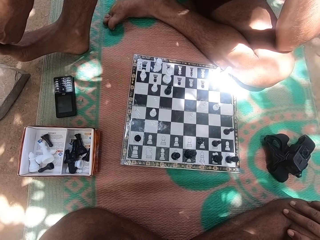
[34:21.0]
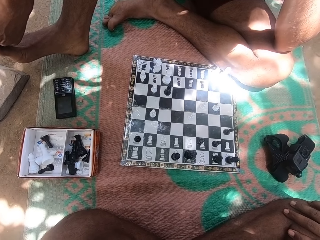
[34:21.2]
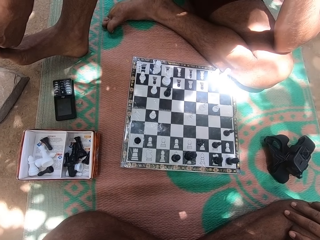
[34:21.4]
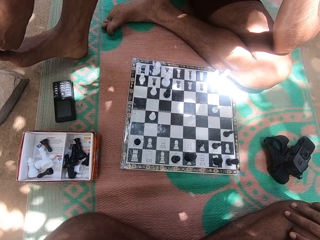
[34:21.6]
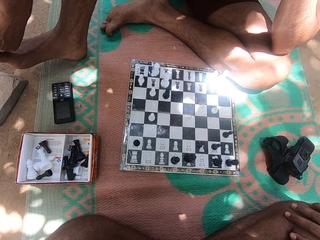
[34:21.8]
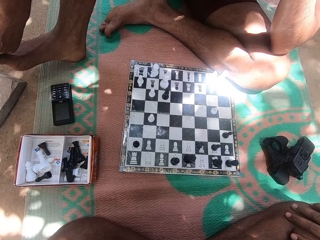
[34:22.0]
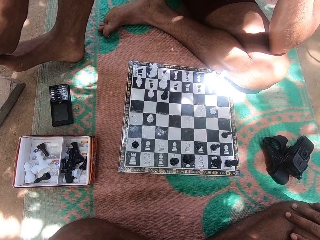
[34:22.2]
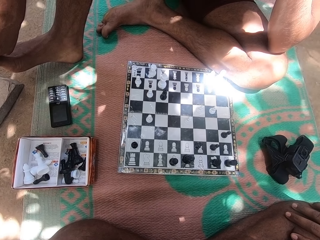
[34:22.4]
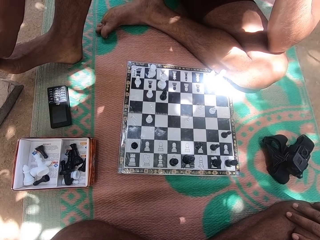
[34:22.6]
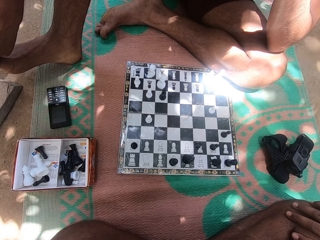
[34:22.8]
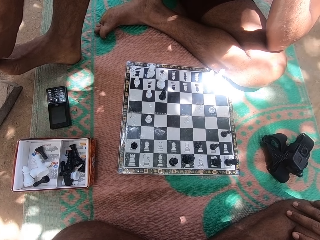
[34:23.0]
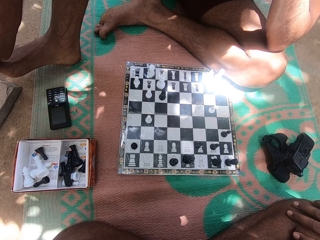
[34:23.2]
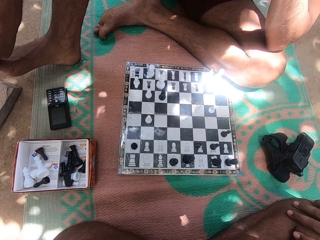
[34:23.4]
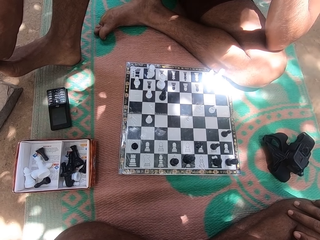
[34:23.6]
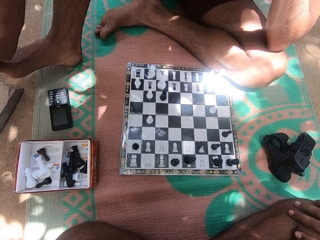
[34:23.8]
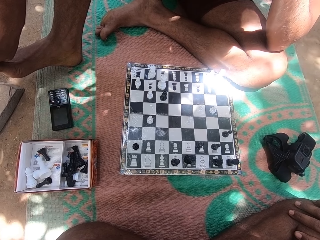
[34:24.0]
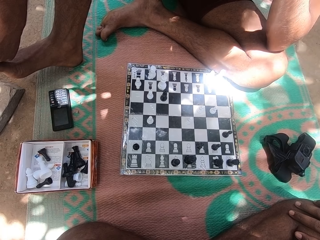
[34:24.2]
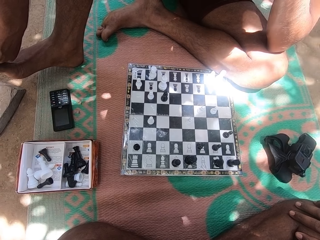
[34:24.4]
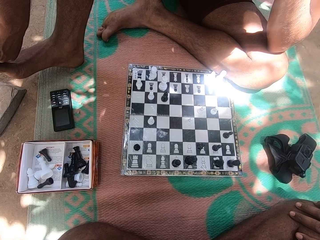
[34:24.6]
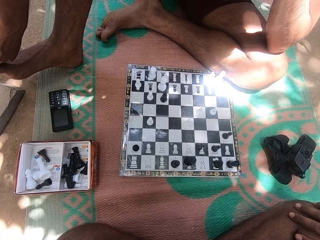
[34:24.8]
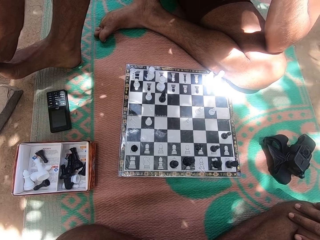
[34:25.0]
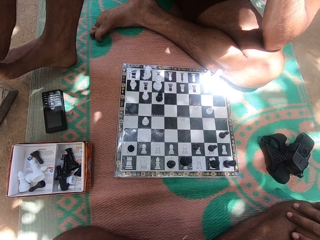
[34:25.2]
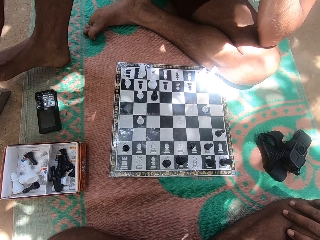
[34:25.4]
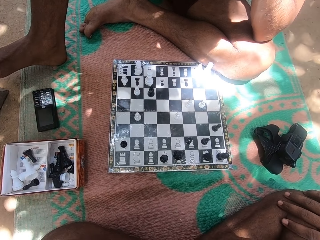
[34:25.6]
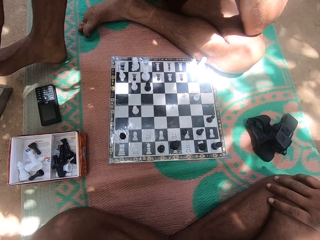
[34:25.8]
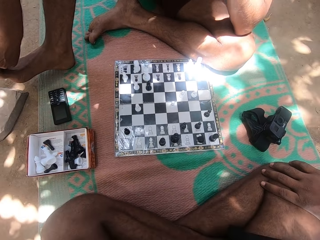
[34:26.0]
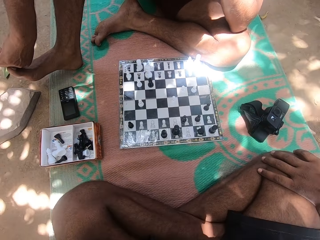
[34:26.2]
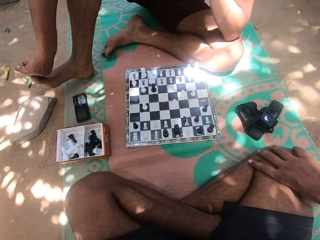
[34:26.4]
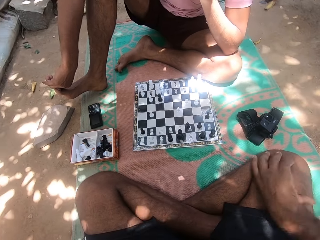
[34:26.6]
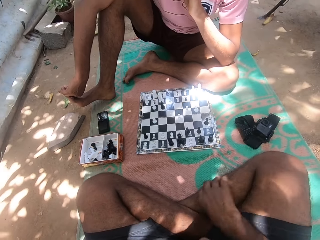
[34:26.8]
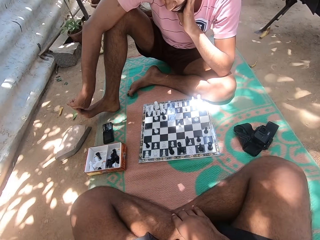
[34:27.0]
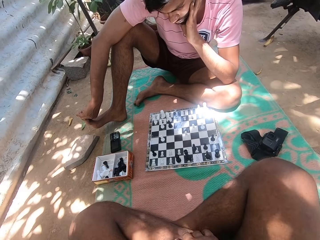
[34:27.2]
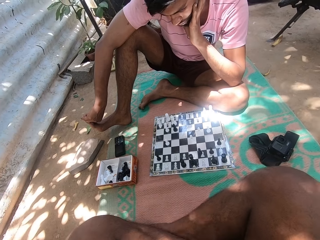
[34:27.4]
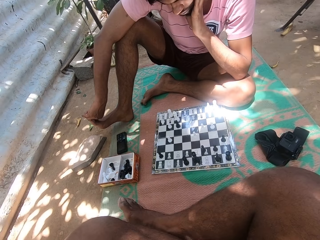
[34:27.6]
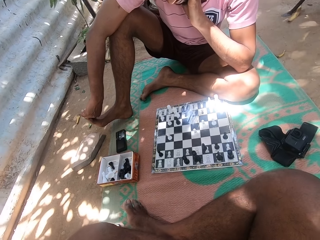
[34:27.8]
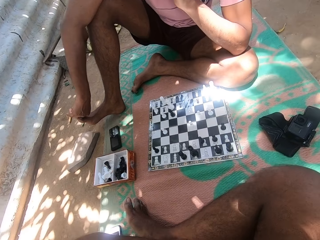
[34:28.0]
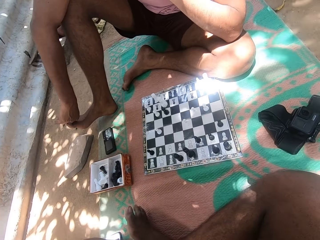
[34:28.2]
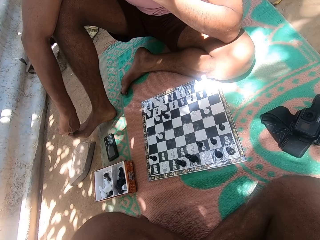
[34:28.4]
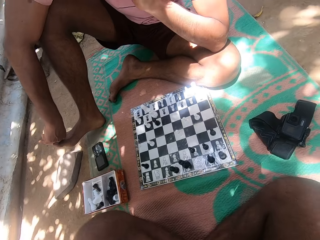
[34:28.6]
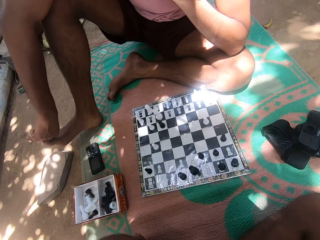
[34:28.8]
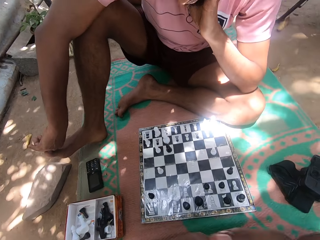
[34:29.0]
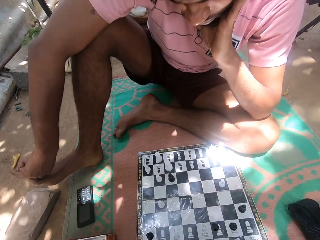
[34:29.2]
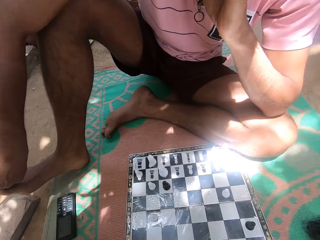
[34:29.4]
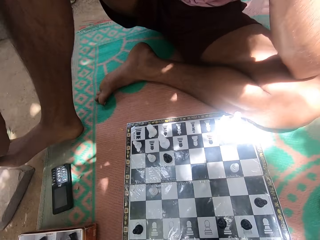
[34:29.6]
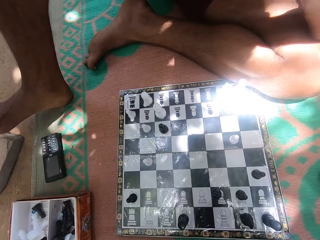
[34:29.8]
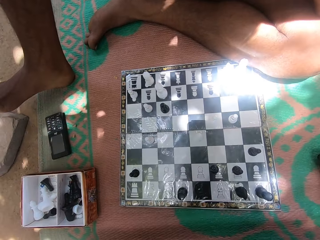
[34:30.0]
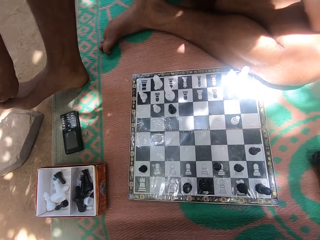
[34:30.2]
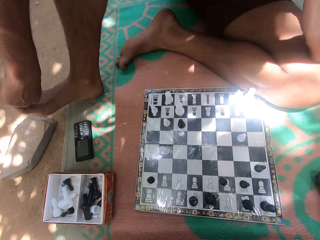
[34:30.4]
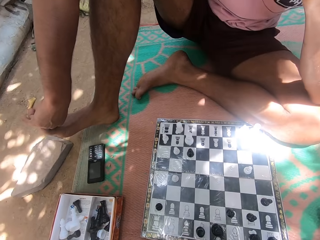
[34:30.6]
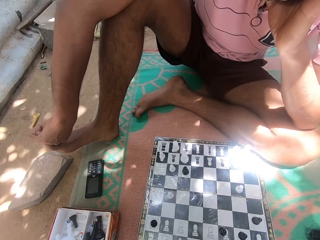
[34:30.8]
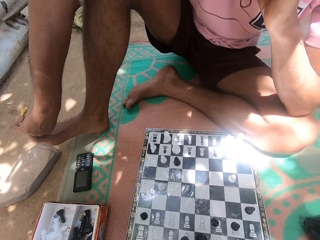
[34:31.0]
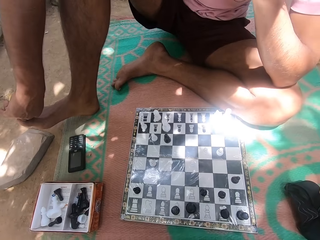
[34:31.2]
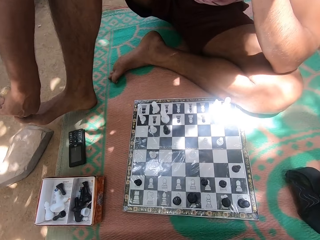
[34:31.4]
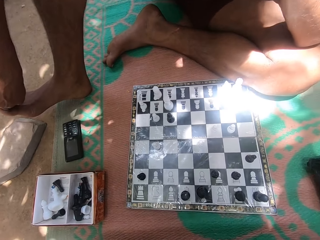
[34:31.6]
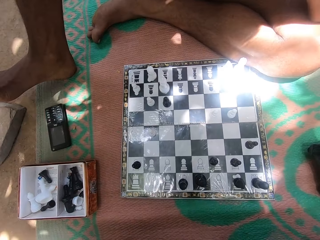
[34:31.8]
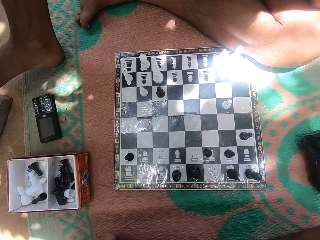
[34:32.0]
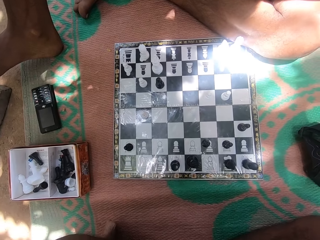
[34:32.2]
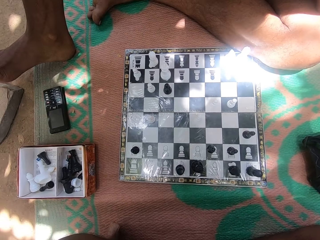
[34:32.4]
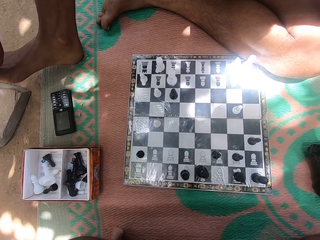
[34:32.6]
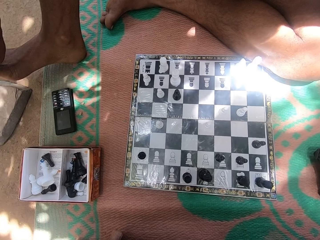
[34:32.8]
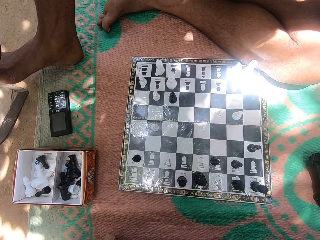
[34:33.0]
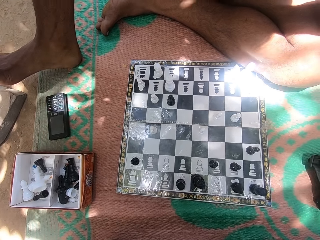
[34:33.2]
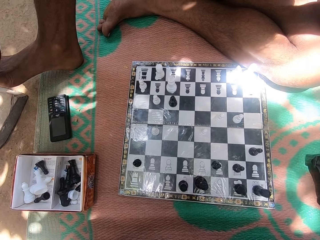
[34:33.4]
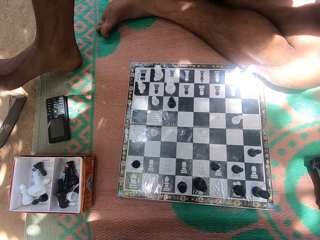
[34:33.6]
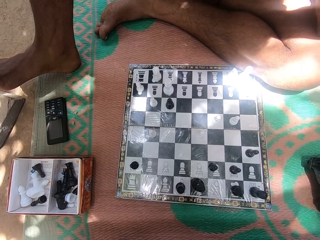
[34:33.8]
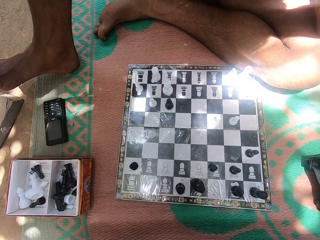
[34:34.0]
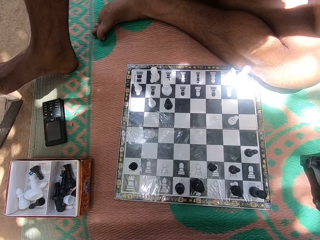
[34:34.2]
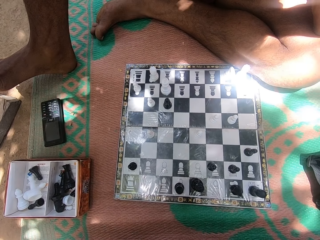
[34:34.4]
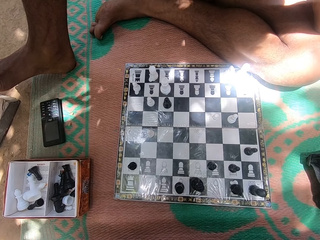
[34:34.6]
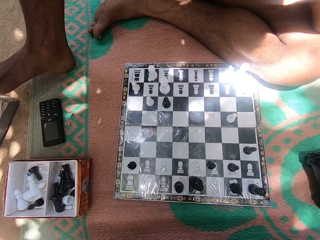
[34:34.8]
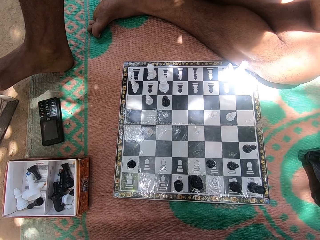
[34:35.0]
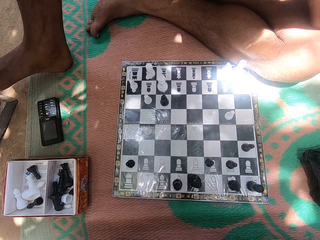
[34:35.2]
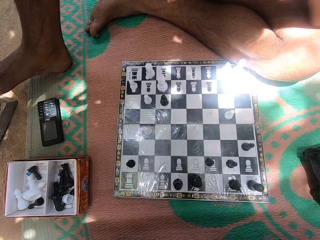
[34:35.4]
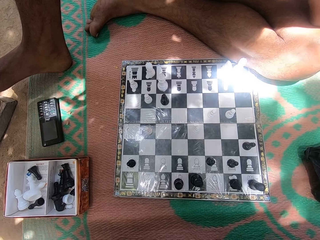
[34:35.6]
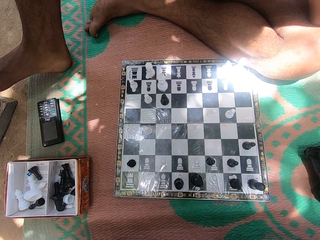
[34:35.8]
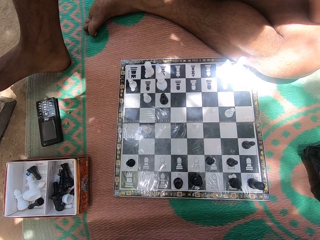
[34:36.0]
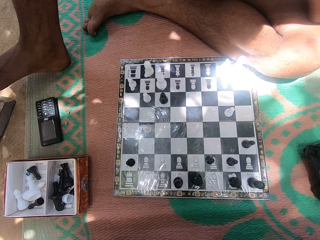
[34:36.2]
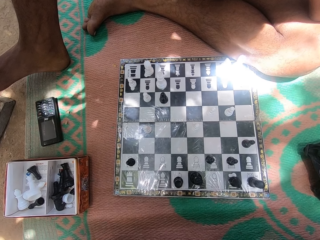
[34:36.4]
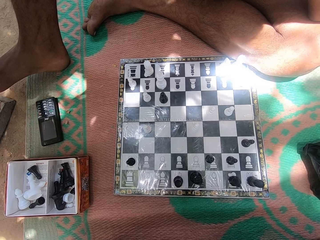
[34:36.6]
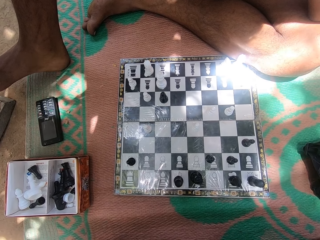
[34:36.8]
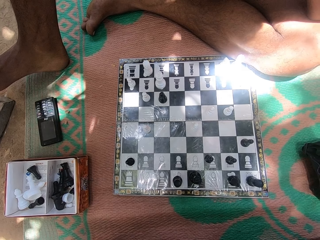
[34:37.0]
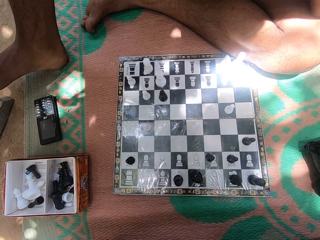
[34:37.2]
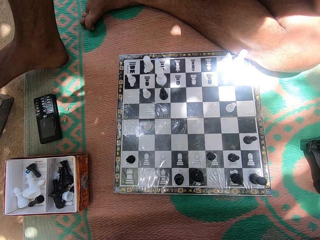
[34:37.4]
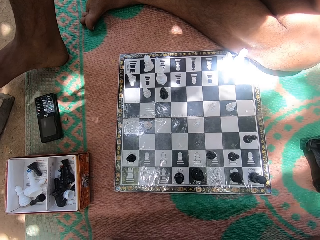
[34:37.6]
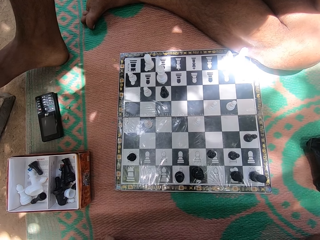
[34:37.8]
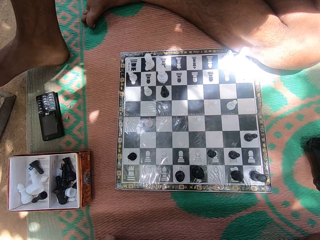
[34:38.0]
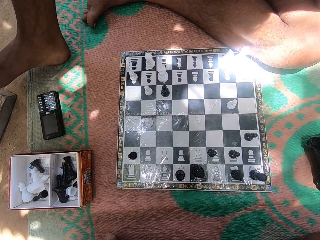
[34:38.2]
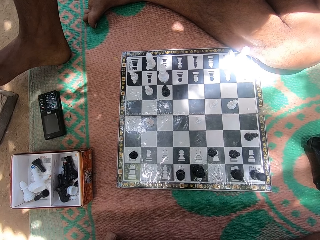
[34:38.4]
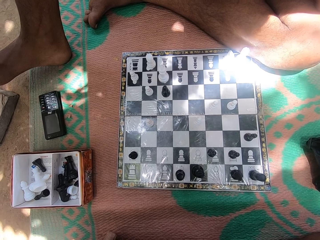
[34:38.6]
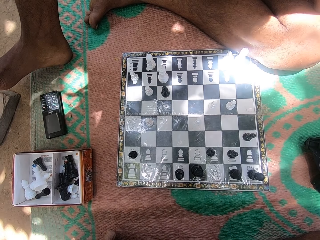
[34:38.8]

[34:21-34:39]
The camera wearer moves his body. He moves his legs. A person looks at the chess board. The camera wearer looks at the chess board. He looks at the chess board game.

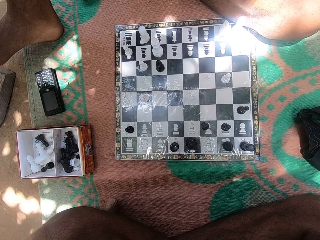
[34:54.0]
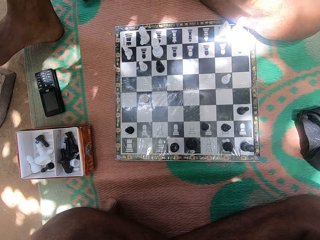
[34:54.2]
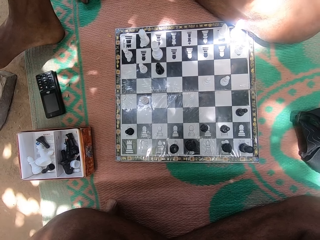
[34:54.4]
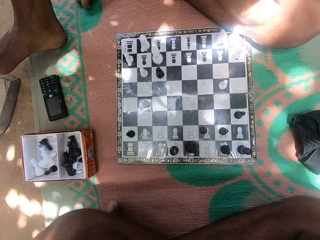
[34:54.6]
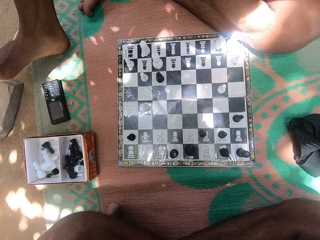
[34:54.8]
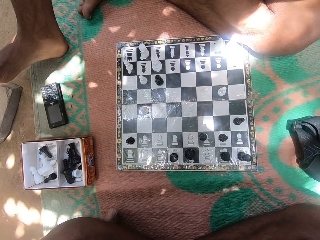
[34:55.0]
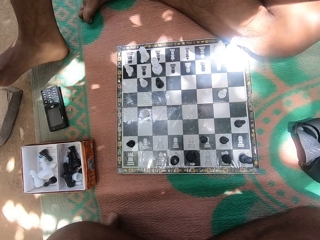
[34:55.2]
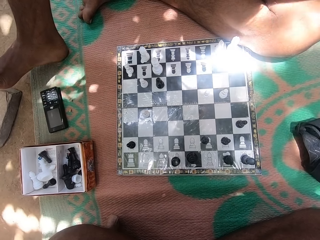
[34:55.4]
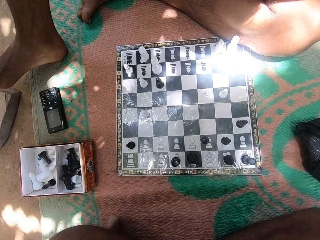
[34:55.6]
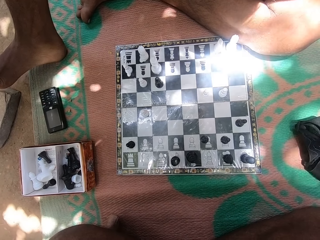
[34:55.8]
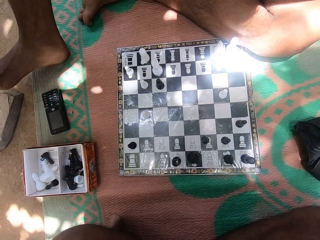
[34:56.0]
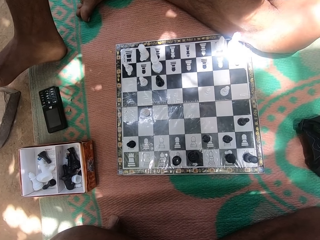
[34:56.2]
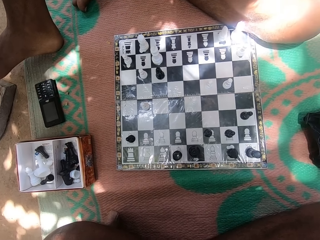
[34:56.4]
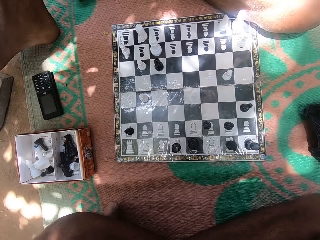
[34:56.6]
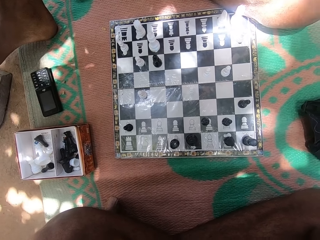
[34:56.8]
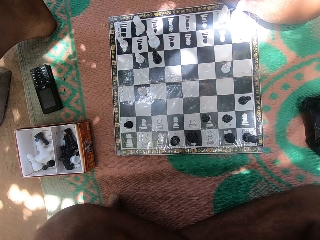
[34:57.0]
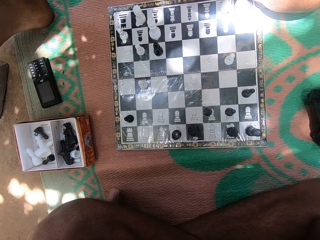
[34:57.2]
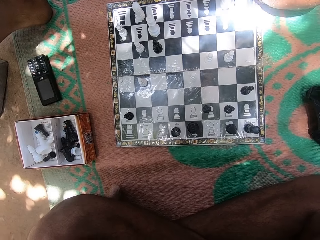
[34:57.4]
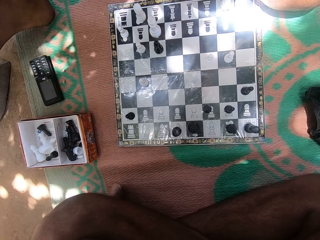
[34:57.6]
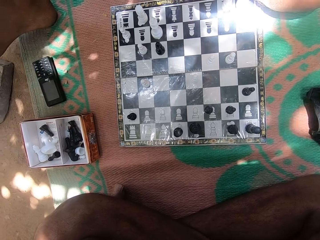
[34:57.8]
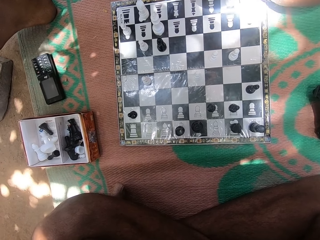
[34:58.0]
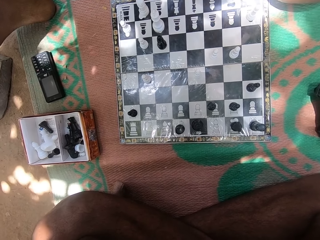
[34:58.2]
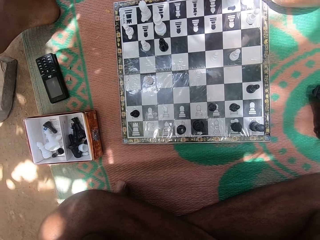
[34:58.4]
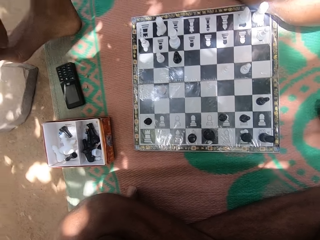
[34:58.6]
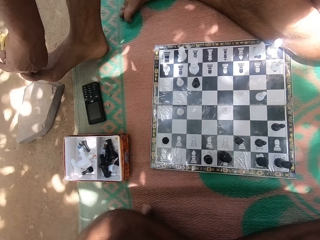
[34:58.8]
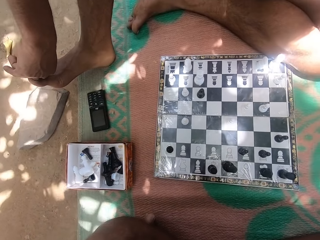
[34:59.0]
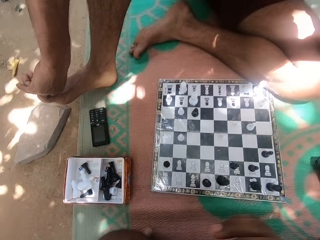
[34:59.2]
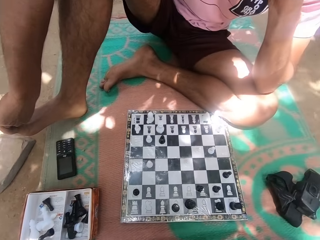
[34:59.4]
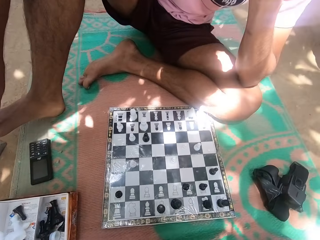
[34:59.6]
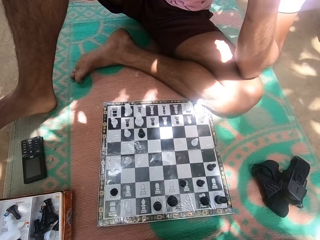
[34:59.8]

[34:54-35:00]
The camera wearer moves his body.
